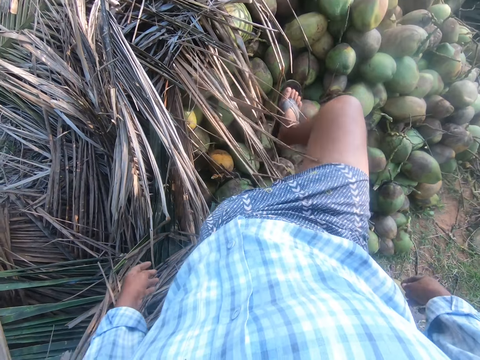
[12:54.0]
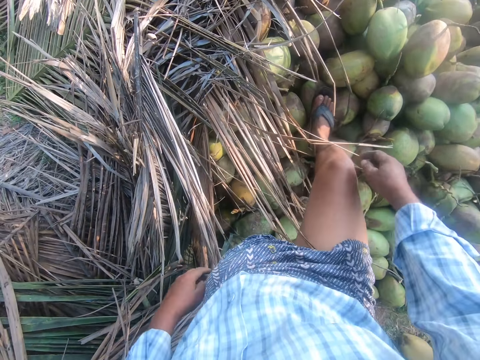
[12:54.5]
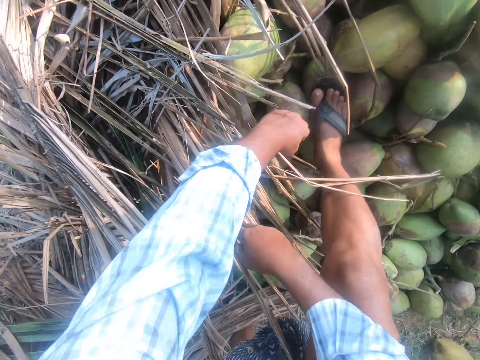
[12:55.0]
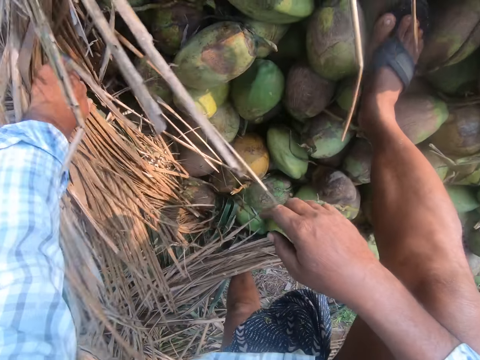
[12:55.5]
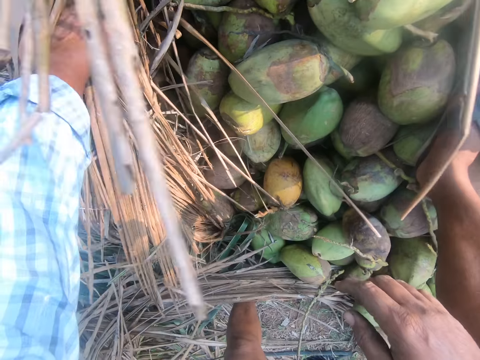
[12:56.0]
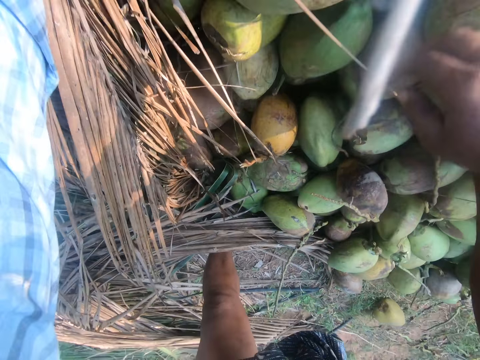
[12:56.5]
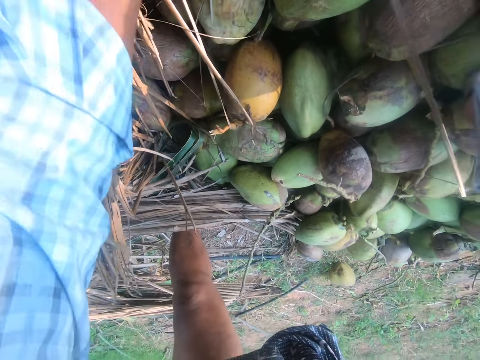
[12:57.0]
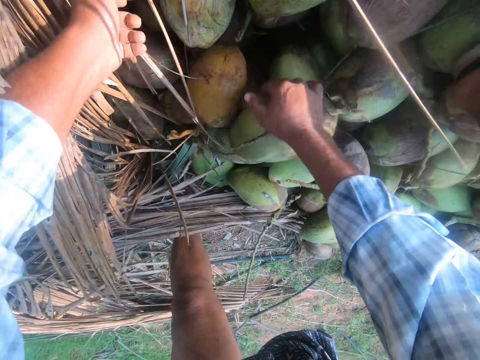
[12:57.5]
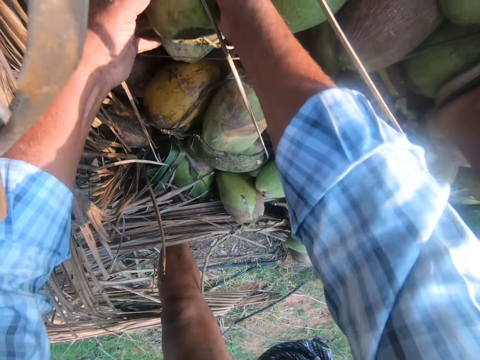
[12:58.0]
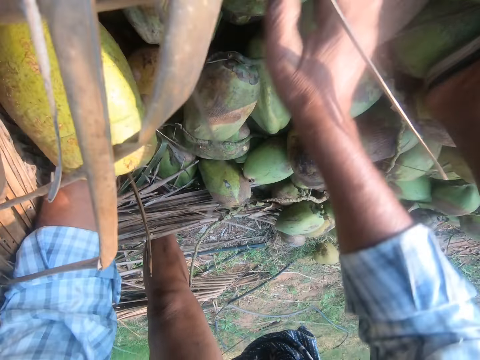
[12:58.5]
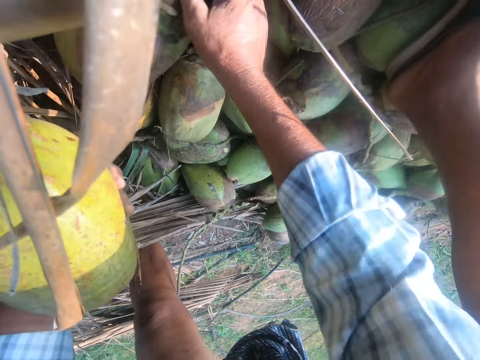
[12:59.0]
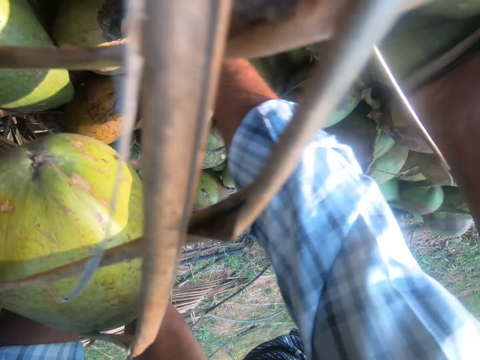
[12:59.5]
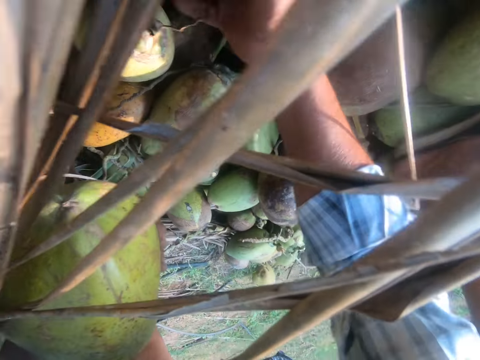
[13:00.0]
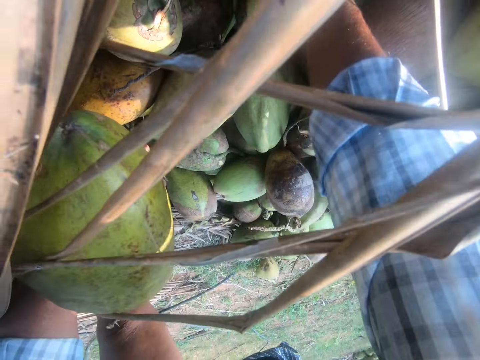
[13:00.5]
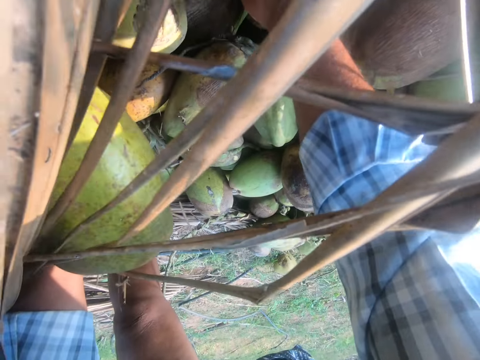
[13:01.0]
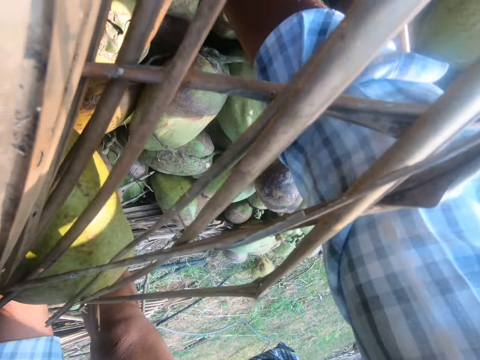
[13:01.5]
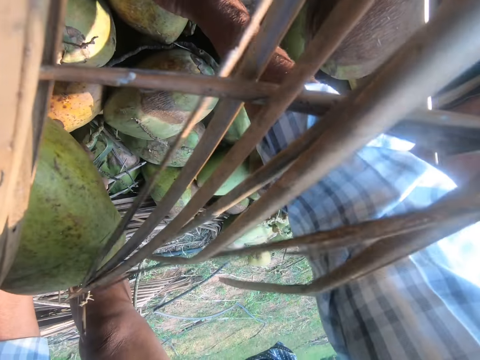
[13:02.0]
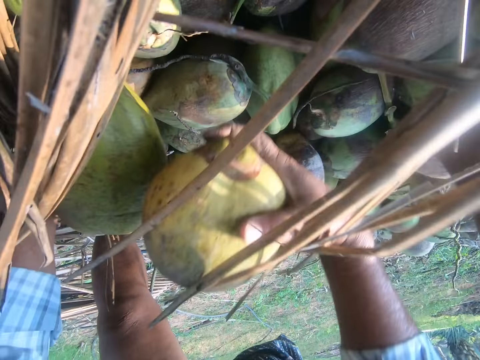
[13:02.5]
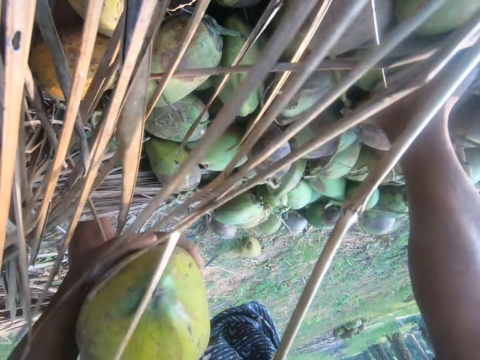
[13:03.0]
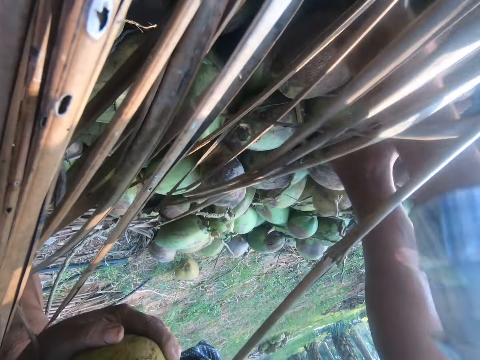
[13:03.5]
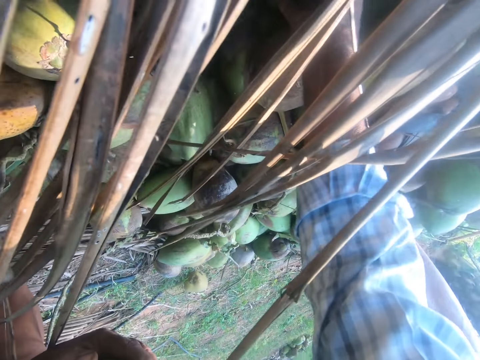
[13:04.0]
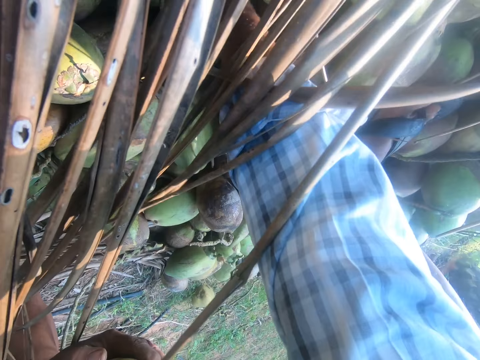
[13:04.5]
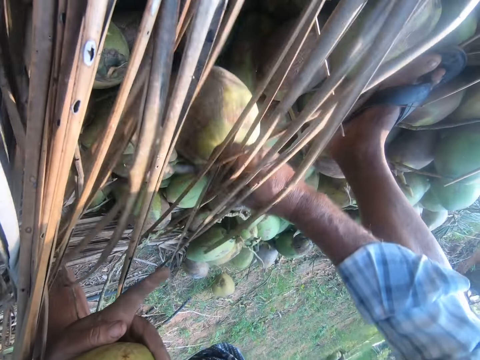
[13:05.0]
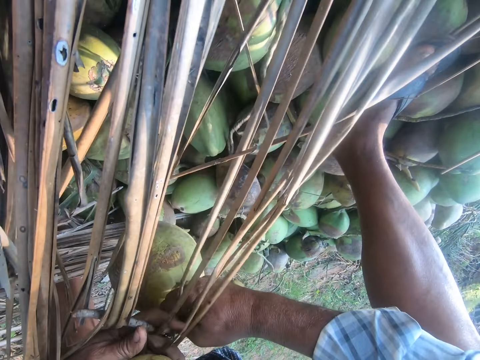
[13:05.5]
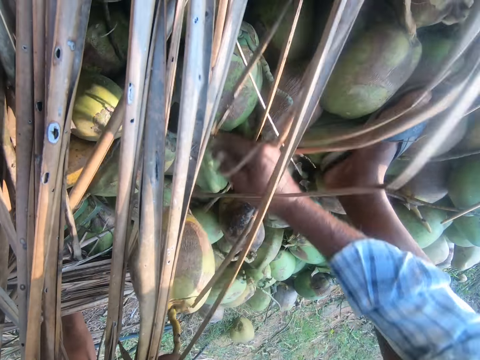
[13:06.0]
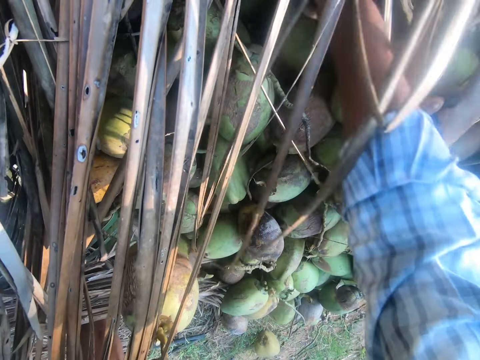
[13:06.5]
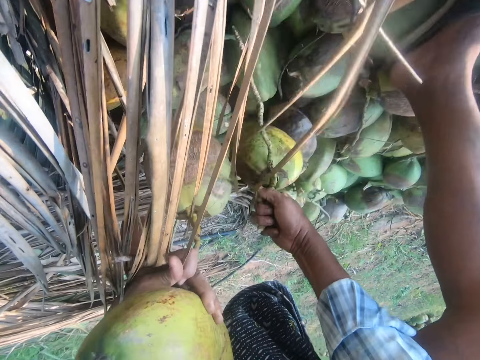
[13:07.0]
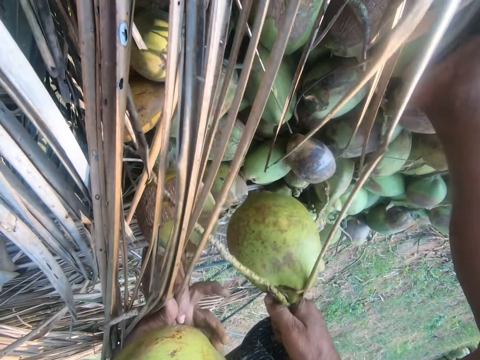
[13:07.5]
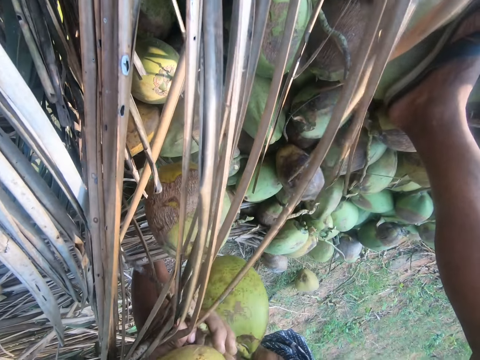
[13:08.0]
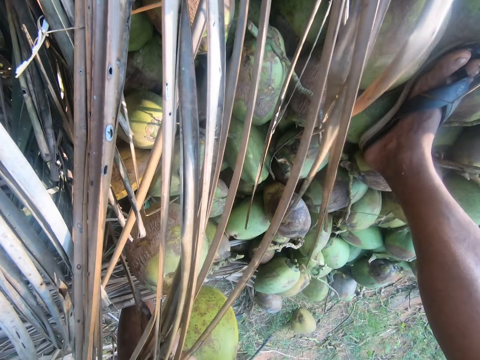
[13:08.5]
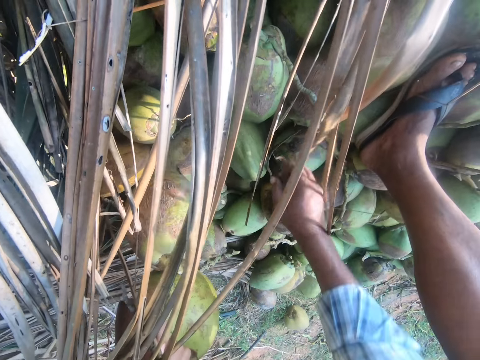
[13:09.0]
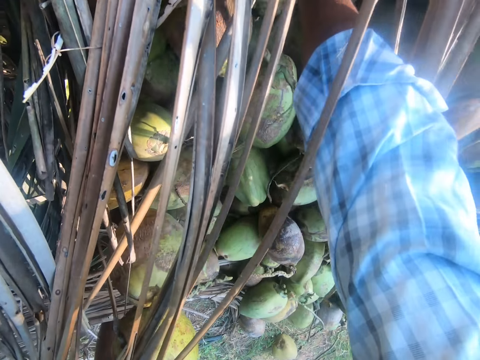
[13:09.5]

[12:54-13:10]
The camera wearer steps on the heap of coconut. He removes the tree branch from the heap of coconut. He searches through the coconuts. He picks another set of coconuts with his hand. He rolls a coconut. He picks a coconut with his hand. He puts the coconut on his arms. He picks a coconut with his hand and switches the coconut to the other hand. He picks a coconut with his hand and switches the coconut to the other hand.

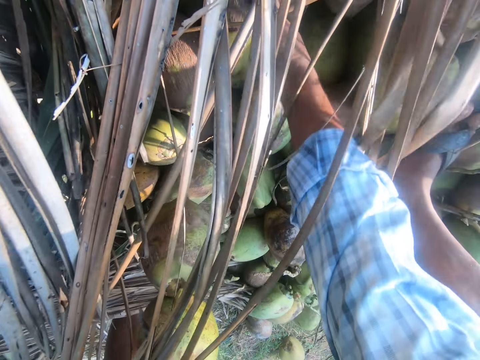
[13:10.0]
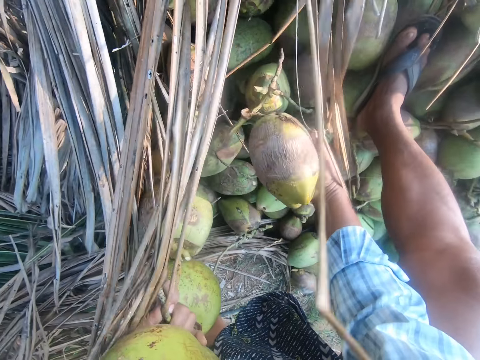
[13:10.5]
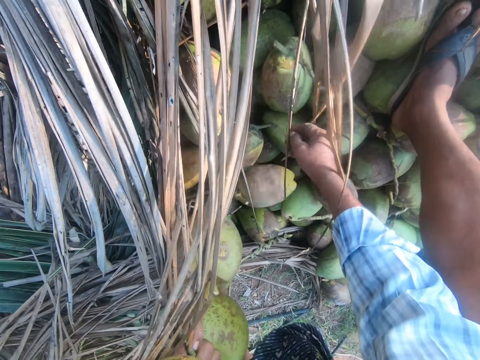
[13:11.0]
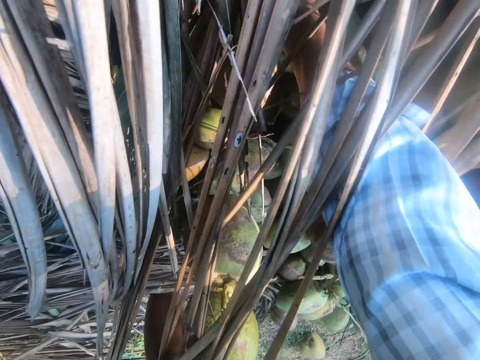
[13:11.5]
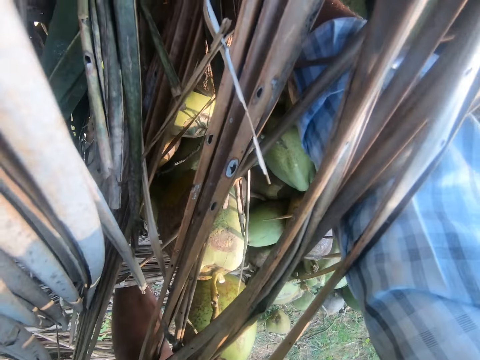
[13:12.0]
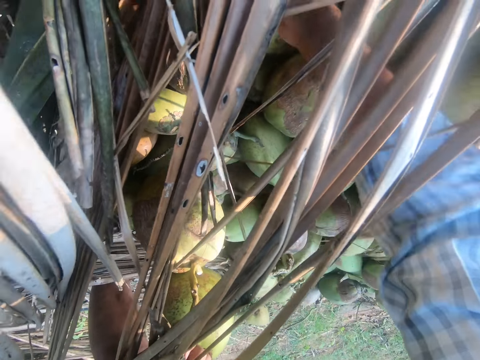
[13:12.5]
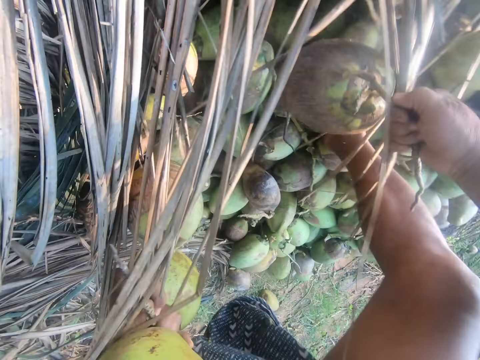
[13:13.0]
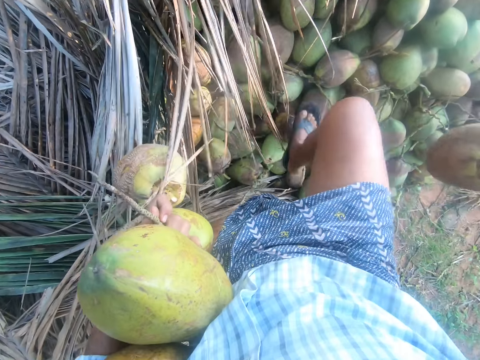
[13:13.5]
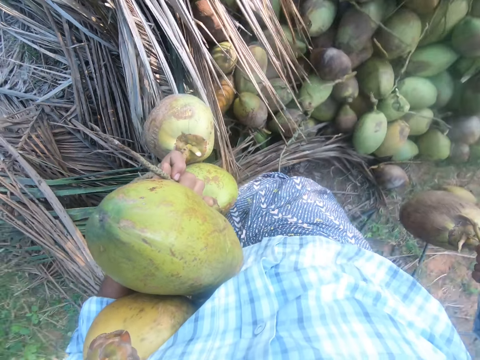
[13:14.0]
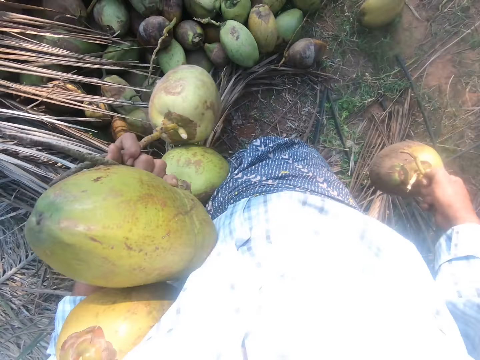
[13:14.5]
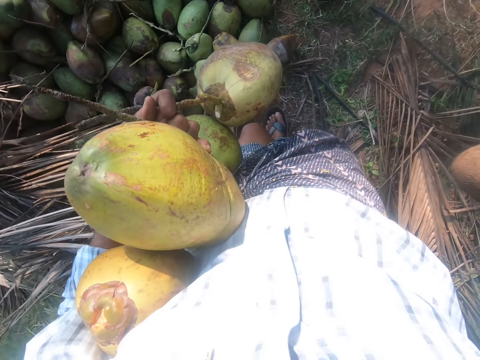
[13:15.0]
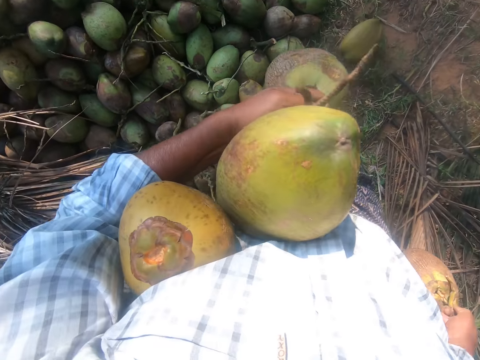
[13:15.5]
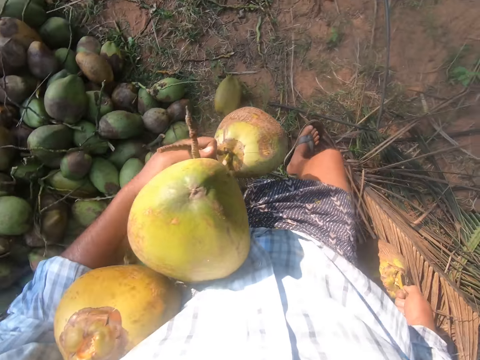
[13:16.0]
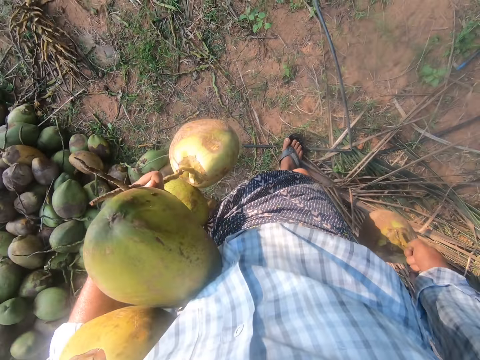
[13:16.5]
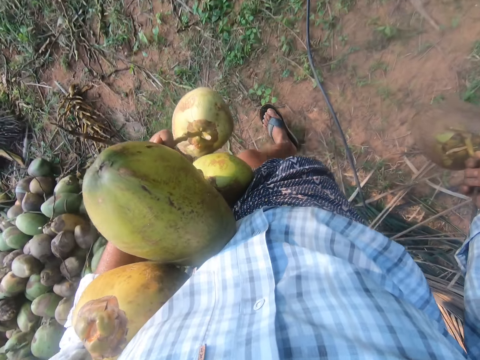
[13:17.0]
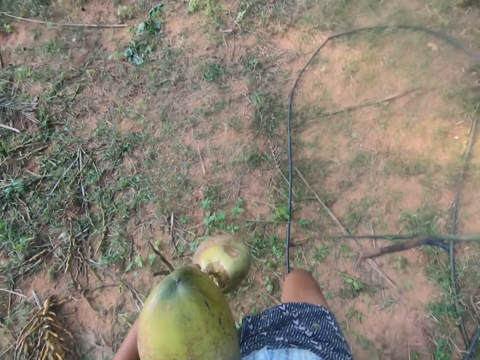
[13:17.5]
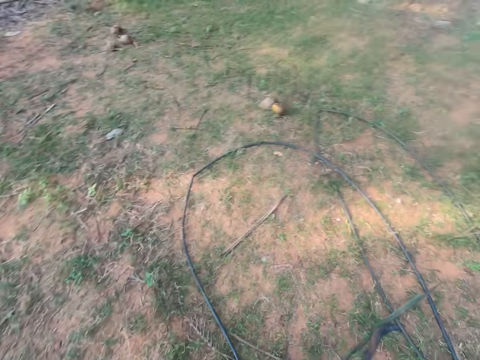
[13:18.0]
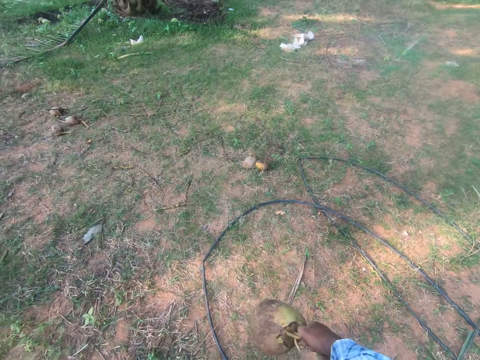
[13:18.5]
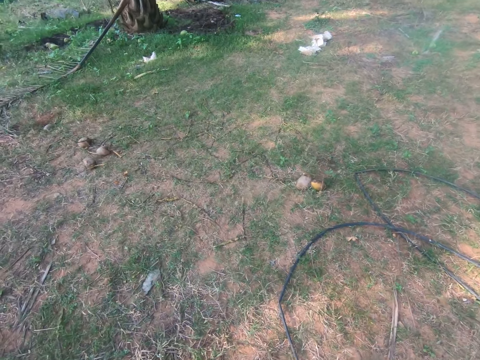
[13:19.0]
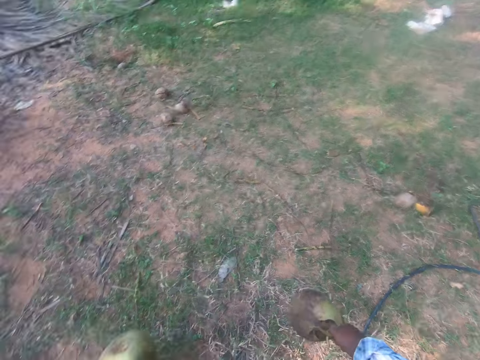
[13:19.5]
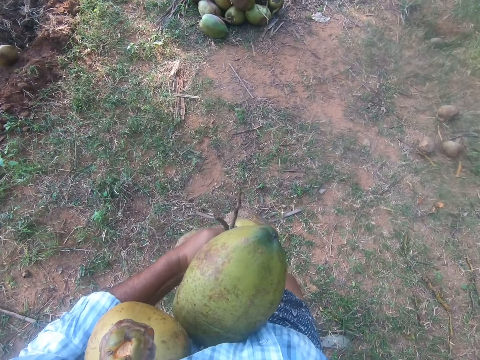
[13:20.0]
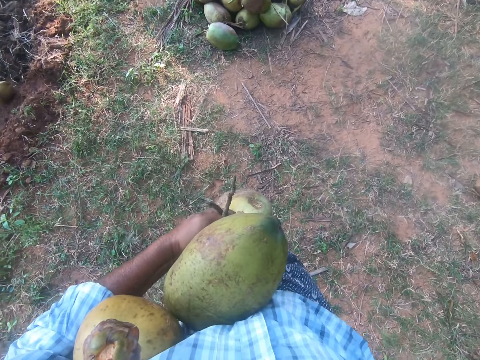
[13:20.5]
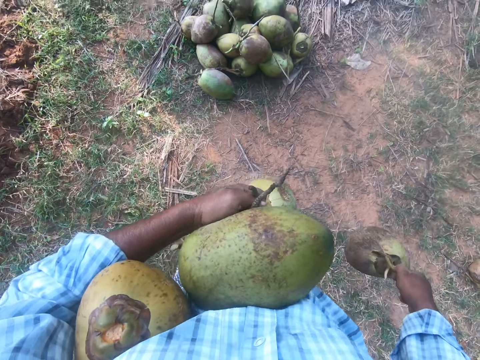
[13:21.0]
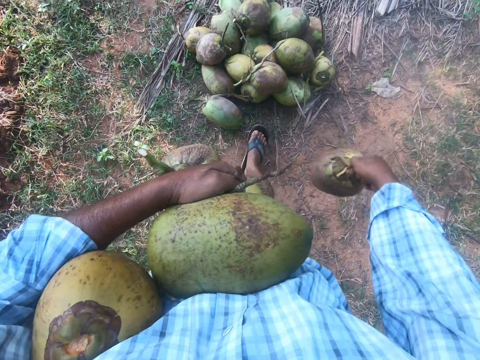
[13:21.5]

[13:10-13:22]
The camera wearer picks a coconut with his hand. He drops the coconut on the coconuts. He picks a coconut with his hand. He steps off the coconuts. He stands up. He walks away from the heap of coconut.
